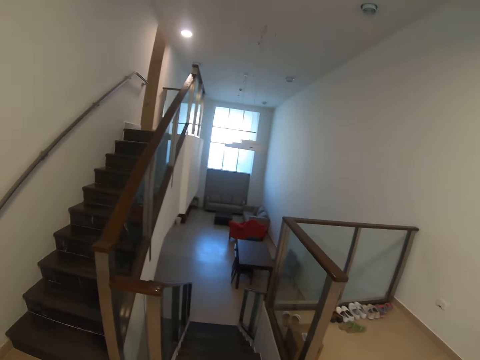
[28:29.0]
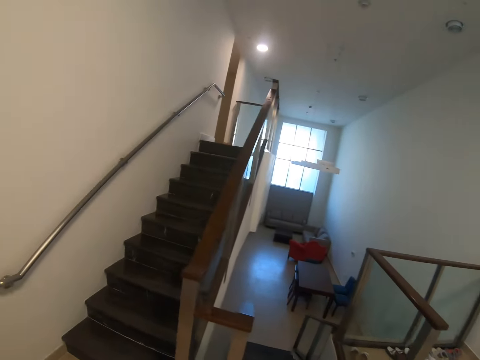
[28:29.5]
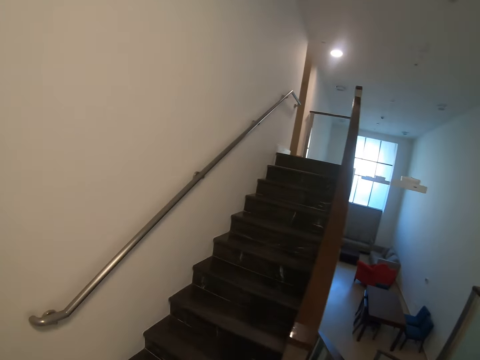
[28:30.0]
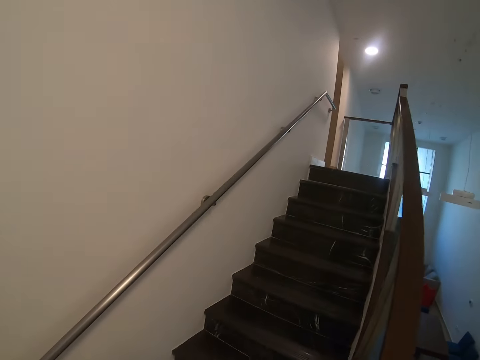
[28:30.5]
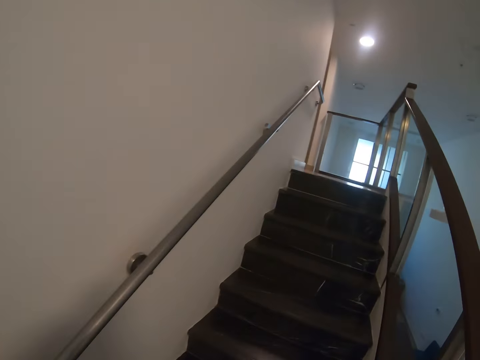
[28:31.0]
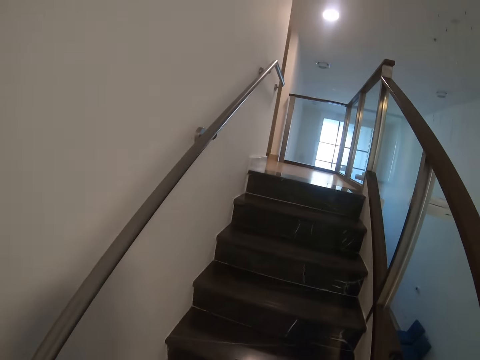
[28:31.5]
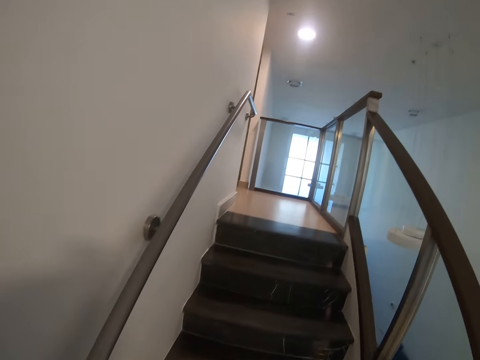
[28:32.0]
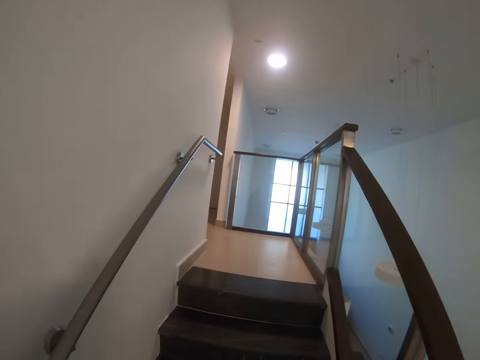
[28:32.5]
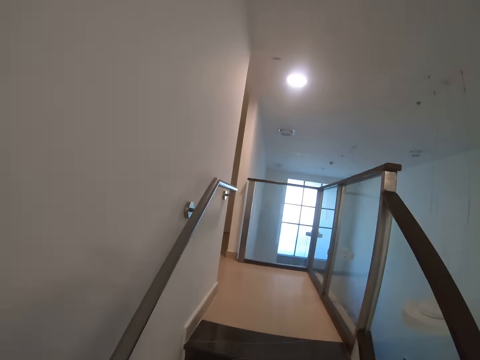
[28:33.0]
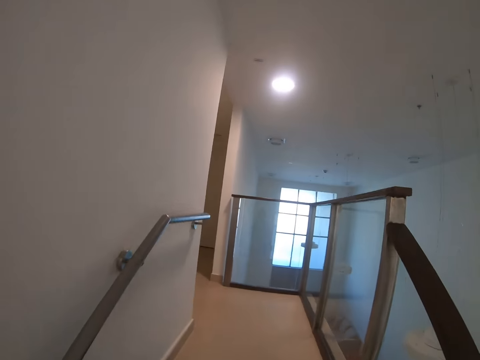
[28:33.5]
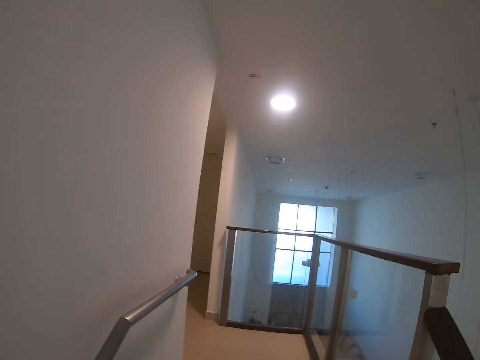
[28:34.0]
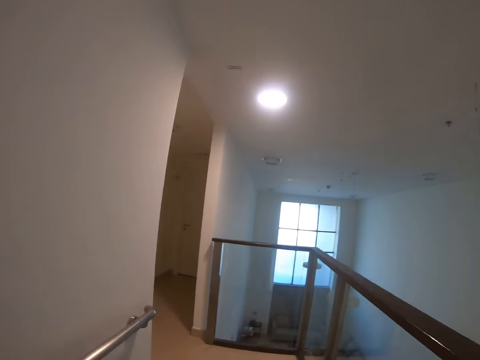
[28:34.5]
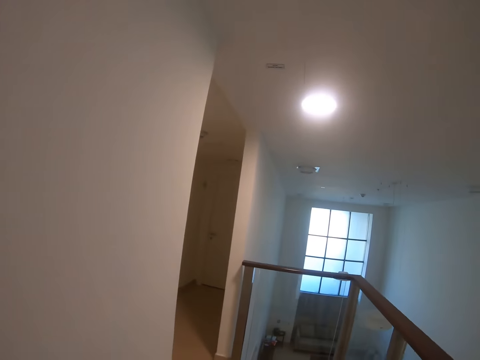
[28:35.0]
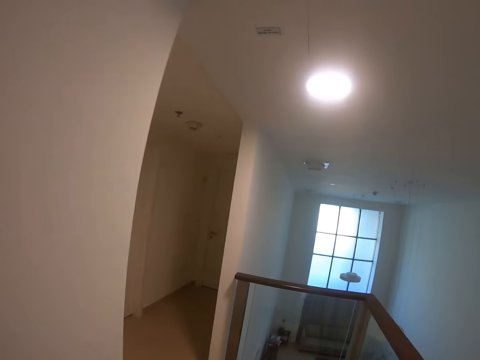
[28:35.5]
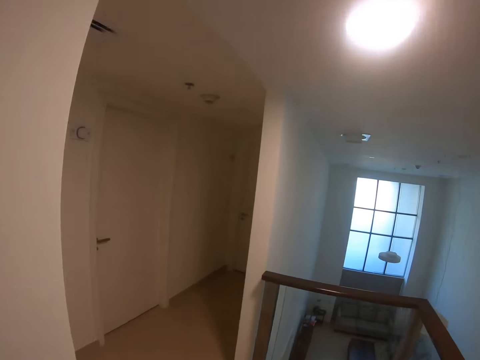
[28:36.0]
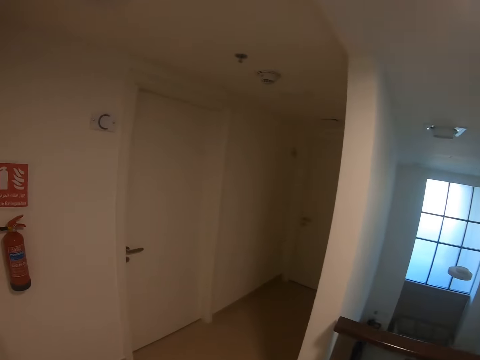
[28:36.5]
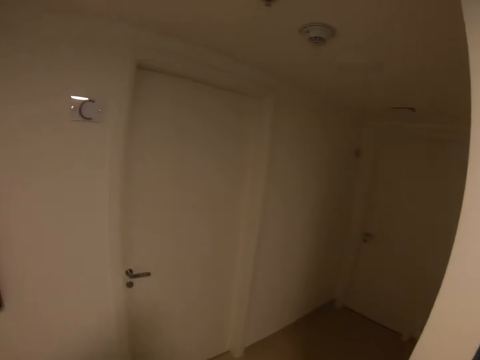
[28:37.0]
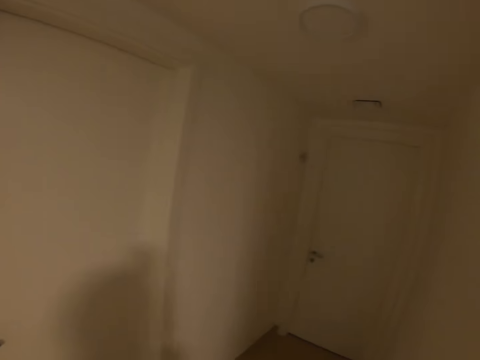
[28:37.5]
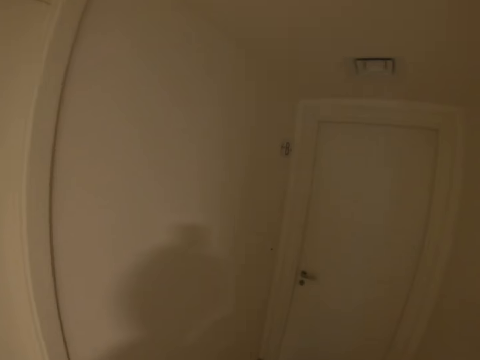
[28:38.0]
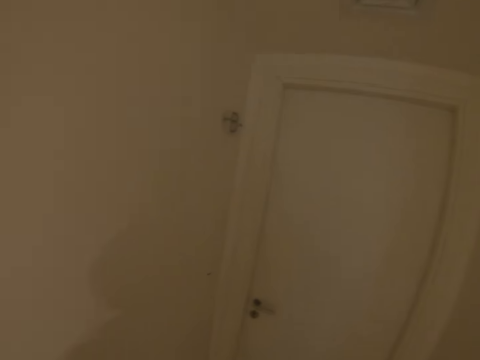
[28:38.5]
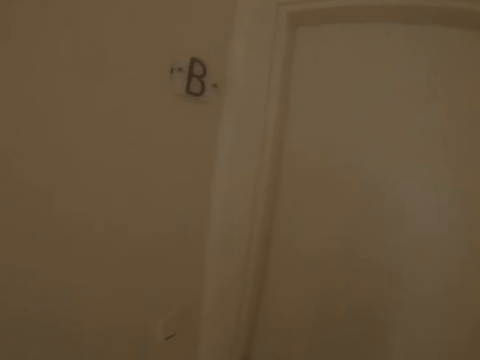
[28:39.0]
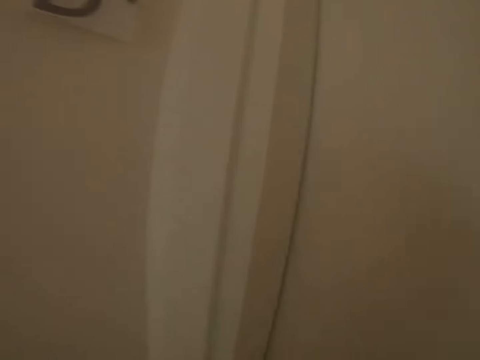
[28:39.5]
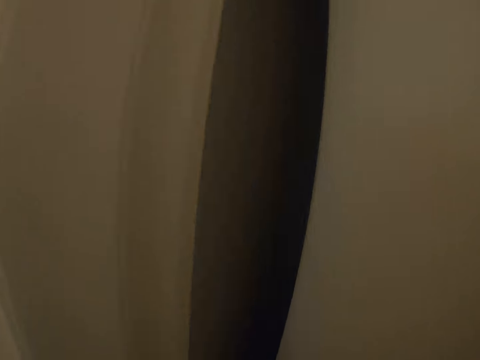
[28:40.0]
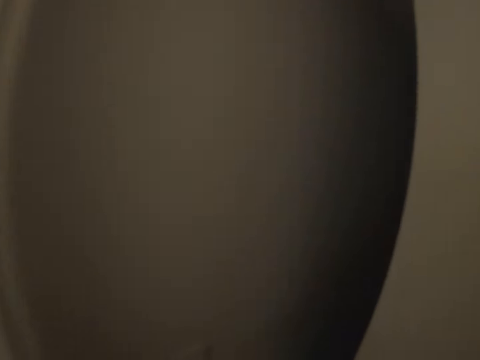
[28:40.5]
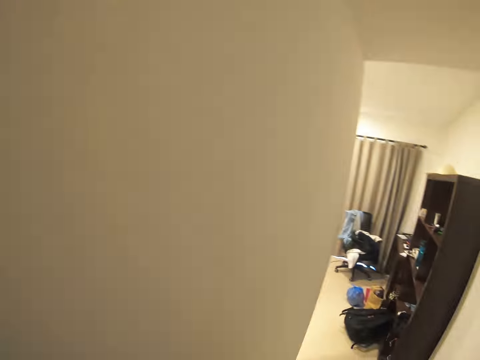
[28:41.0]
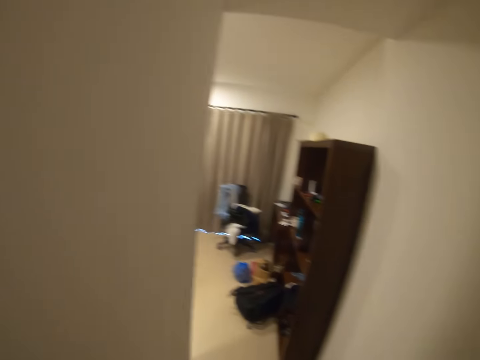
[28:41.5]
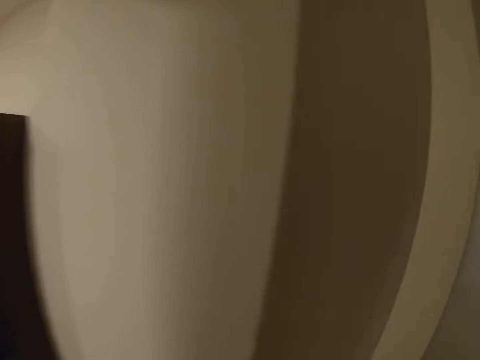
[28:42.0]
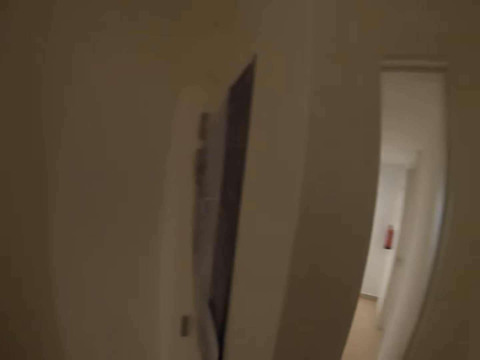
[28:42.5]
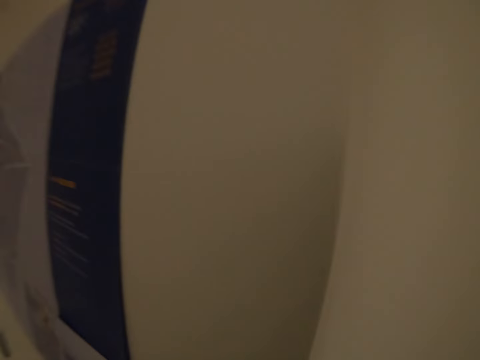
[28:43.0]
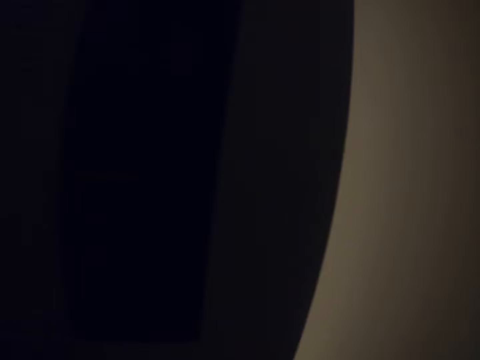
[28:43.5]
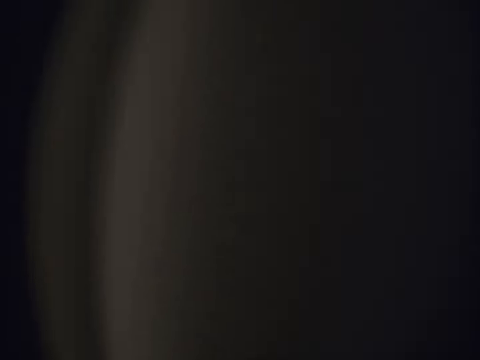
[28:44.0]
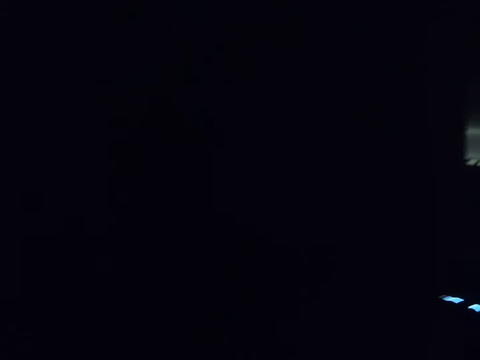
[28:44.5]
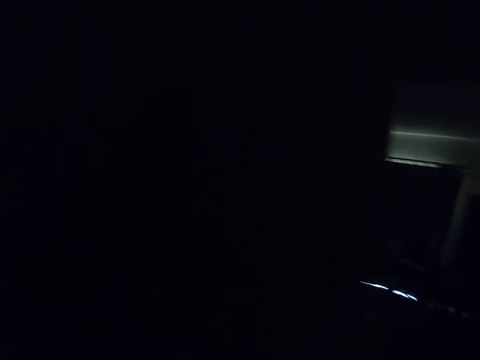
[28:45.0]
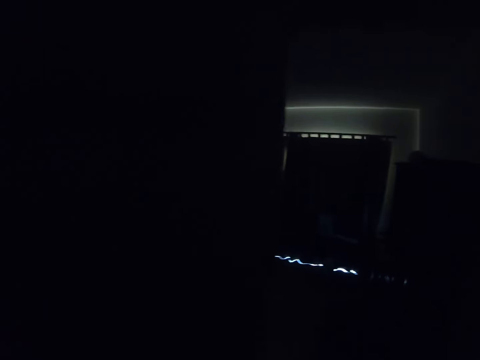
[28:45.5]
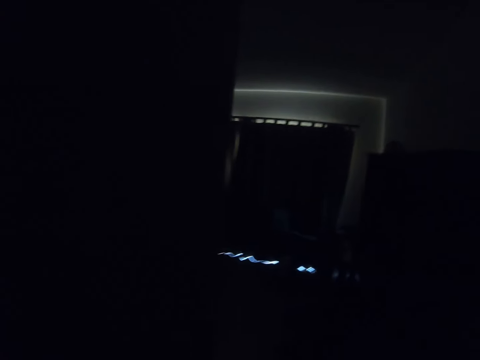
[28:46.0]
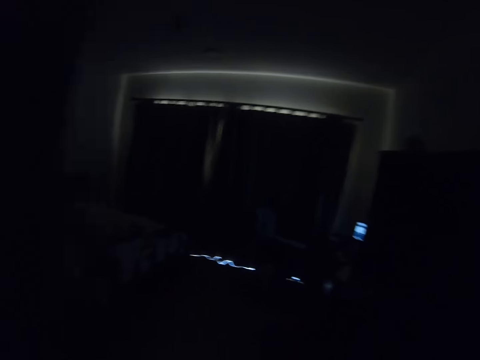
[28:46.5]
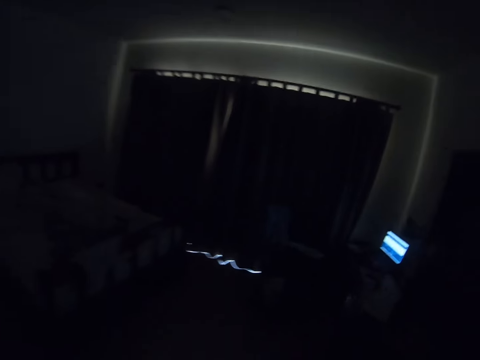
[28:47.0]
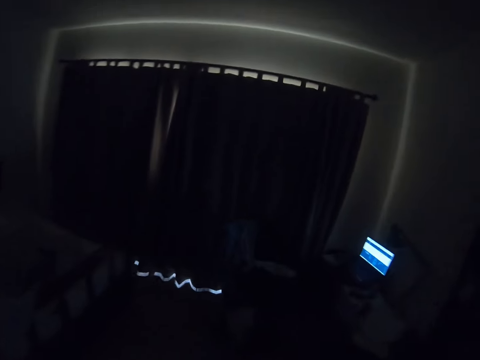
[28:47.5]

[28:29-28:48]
The camera wearer walks around the house. They walk on the stairs in the house. They walk around the house. They open the door. They switch on the light. They walk around the room. They close the door. They walk around the room.

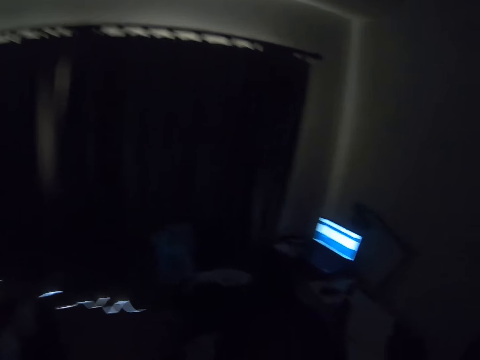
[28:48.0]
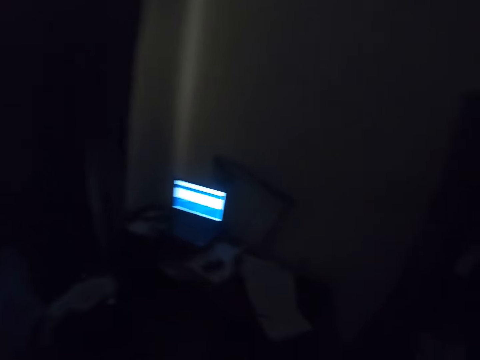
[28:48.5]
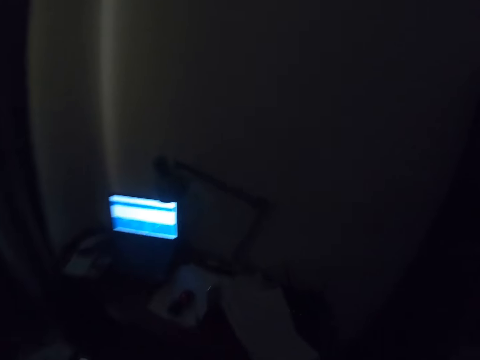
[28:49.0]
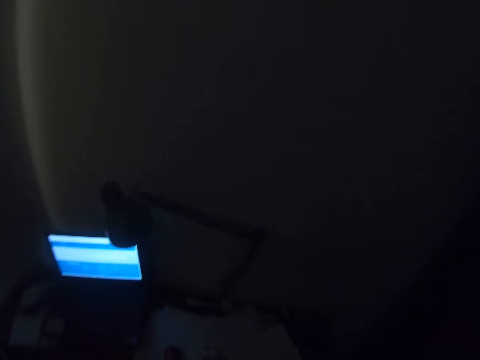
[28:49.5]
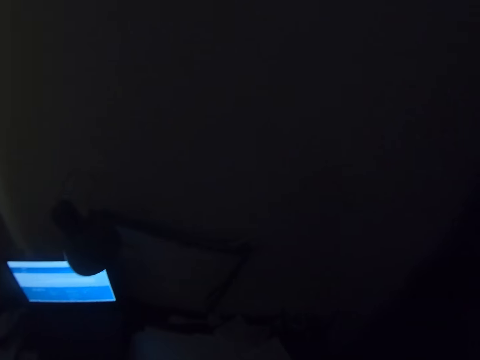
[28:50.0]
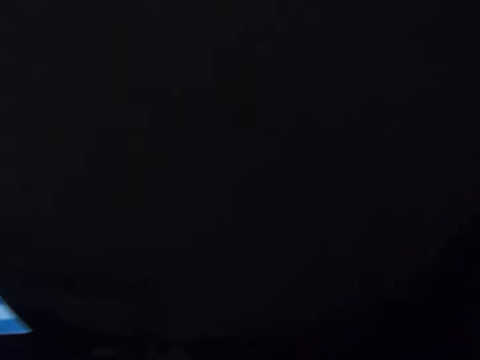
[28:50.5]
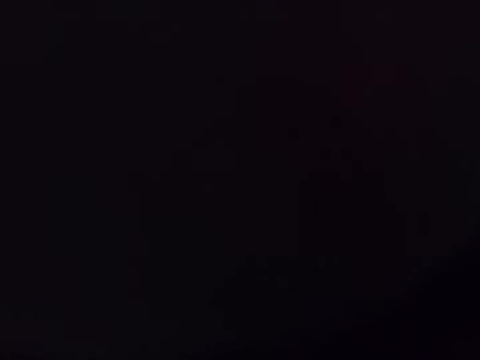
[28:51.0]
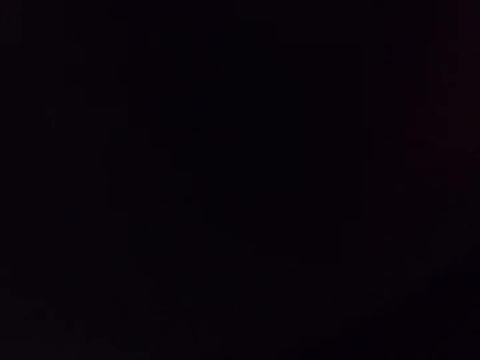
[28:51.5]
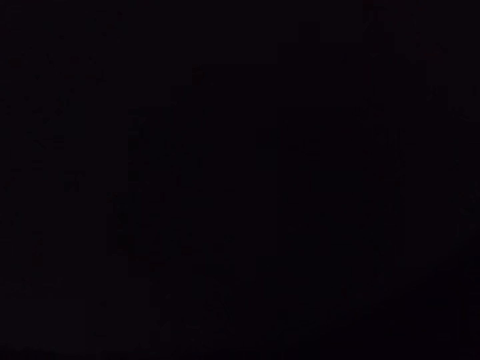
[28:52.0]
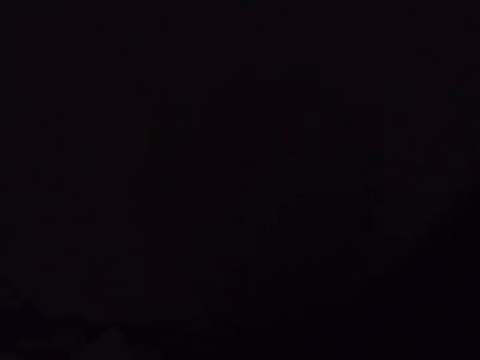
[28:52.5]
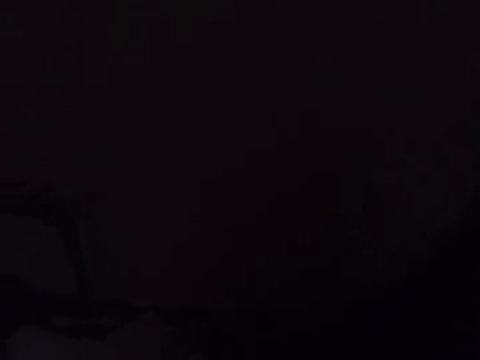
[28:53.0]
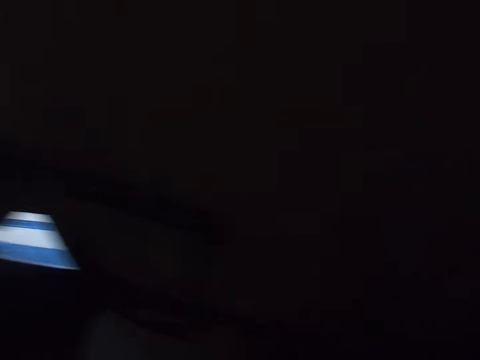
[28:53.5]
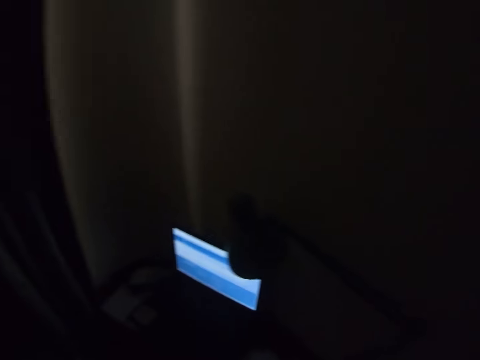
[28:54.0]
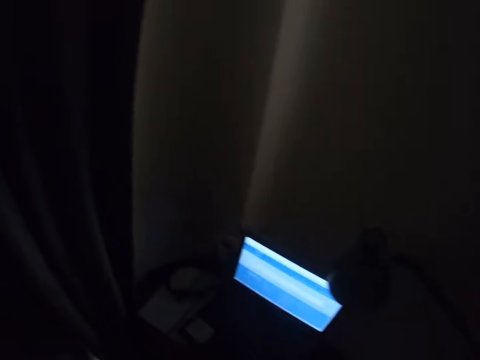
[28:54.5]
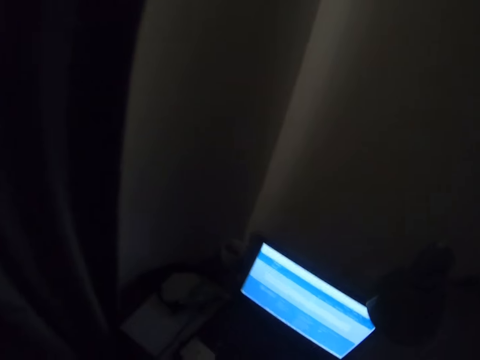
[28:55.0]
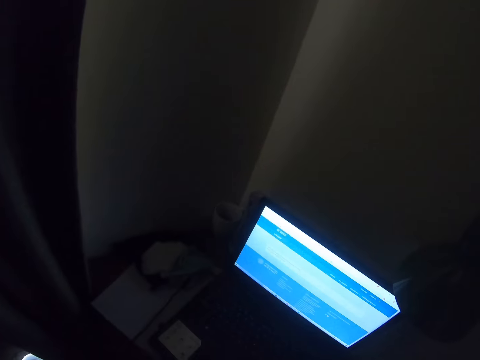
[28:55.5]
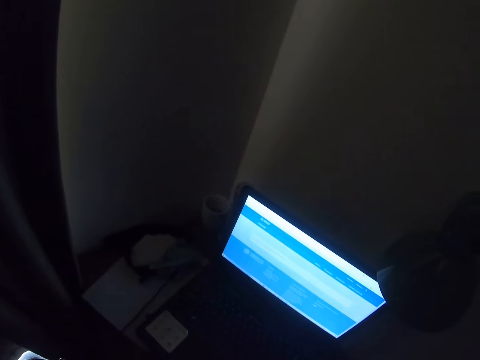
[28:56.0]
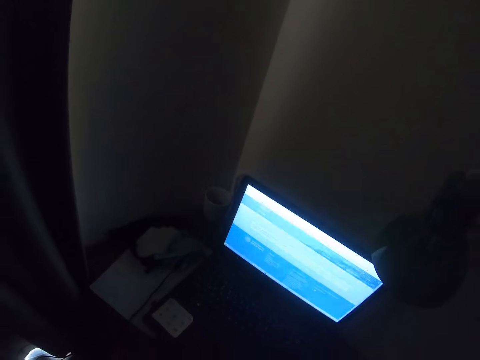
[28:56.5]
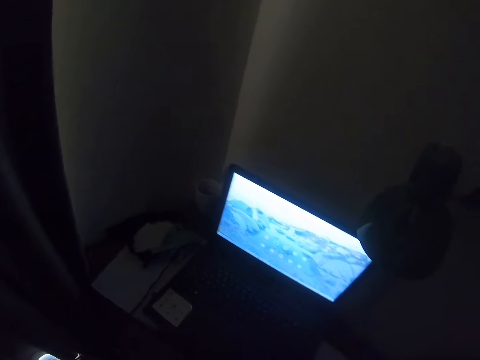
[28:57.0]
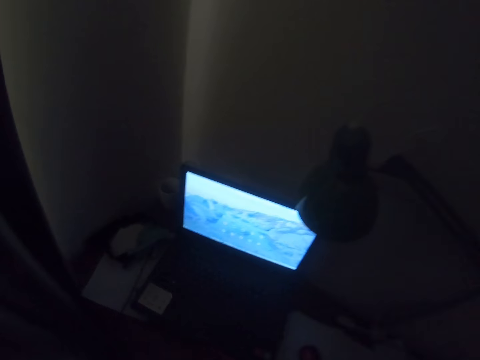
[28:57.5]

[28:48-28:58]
The camera wearer looks around. They walk around the room. They look at the laptop.
